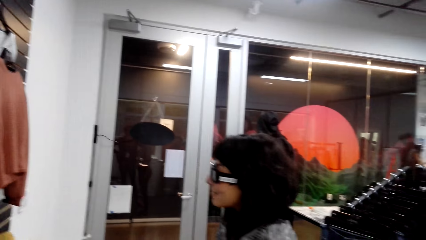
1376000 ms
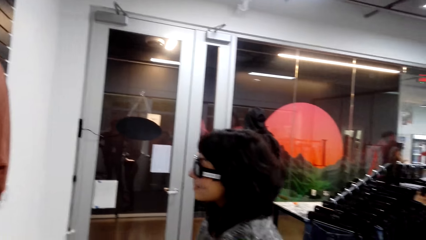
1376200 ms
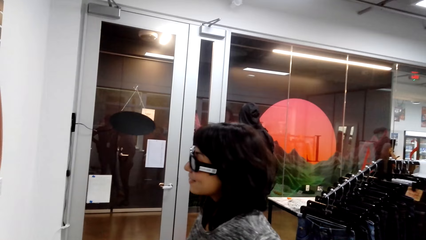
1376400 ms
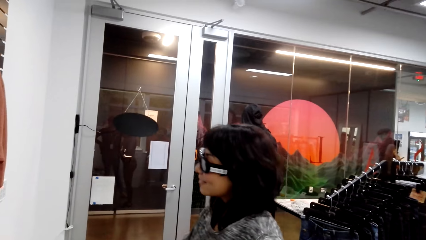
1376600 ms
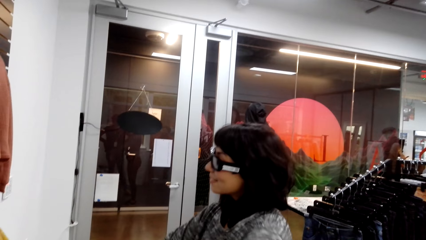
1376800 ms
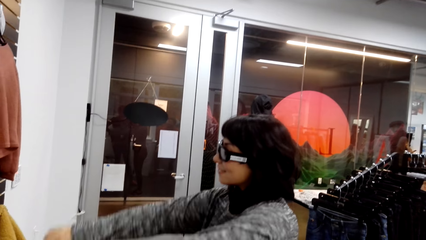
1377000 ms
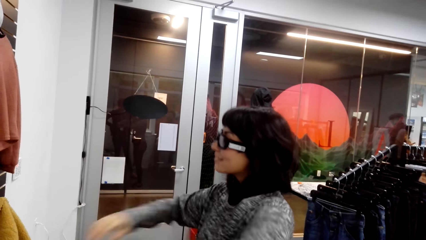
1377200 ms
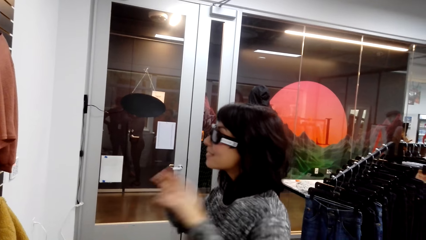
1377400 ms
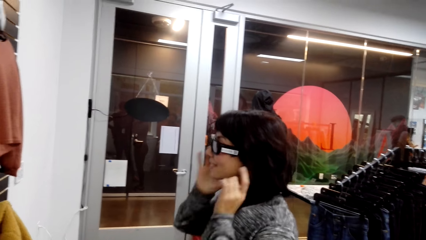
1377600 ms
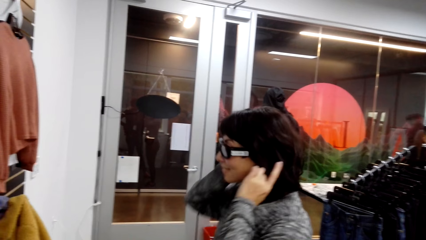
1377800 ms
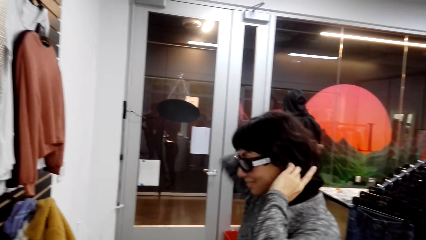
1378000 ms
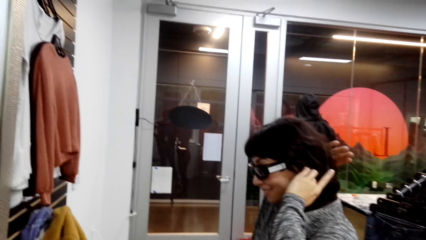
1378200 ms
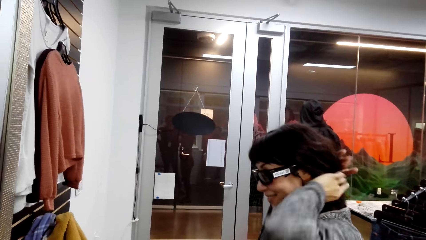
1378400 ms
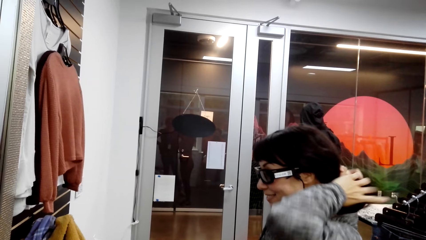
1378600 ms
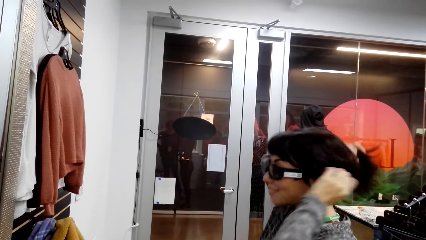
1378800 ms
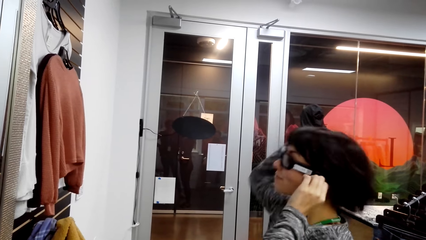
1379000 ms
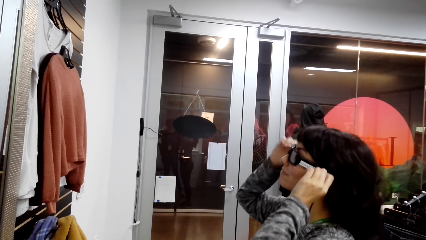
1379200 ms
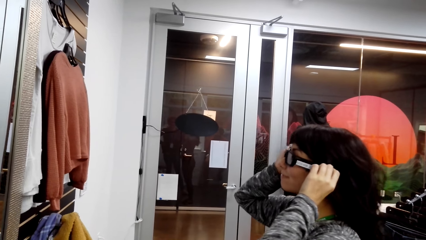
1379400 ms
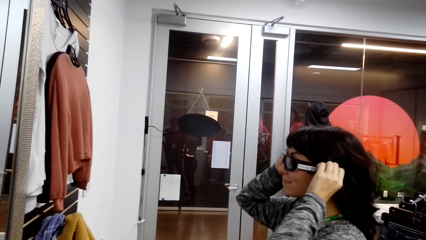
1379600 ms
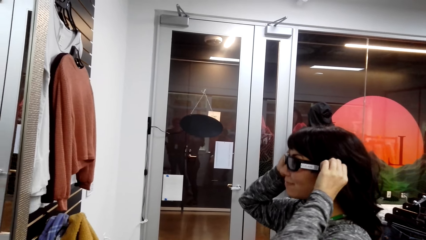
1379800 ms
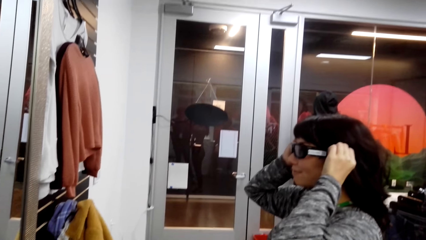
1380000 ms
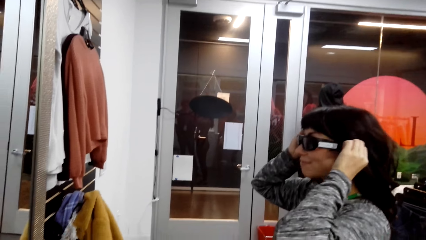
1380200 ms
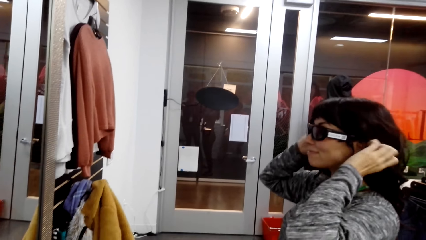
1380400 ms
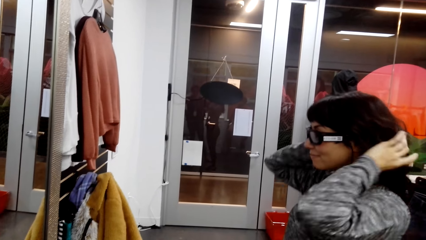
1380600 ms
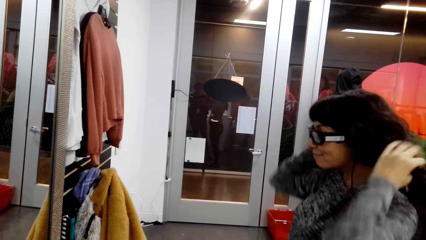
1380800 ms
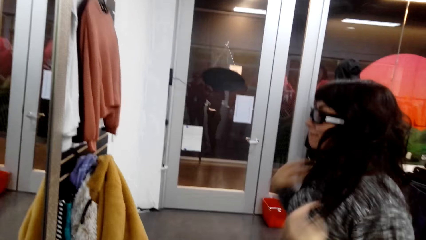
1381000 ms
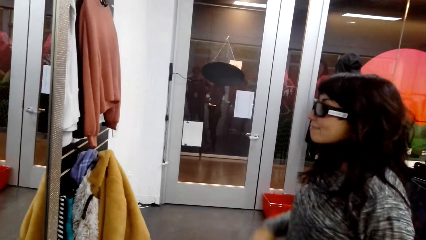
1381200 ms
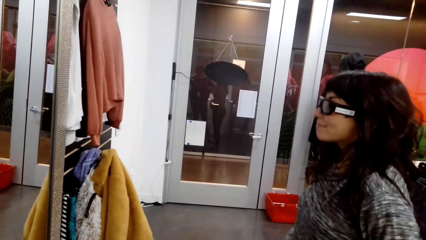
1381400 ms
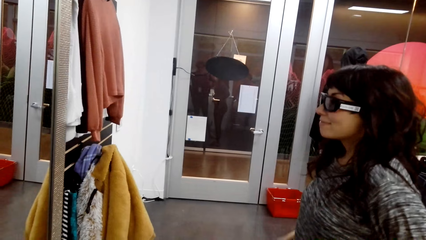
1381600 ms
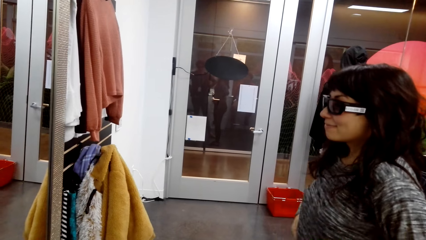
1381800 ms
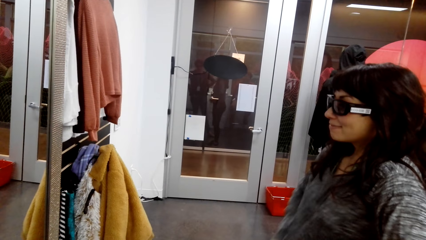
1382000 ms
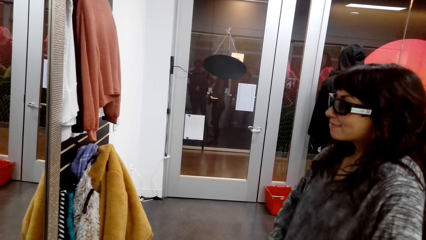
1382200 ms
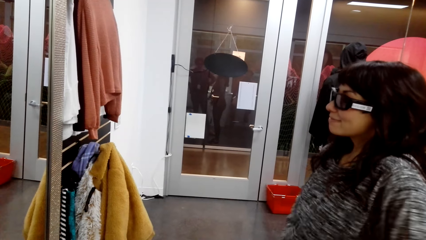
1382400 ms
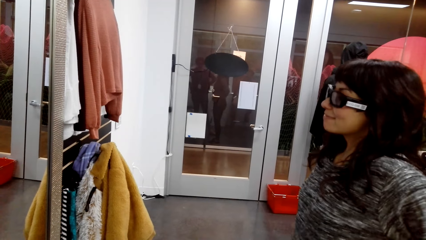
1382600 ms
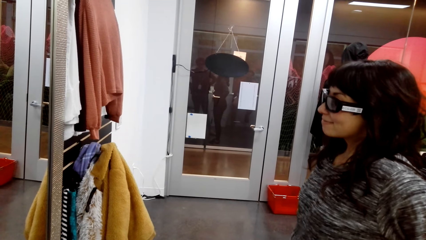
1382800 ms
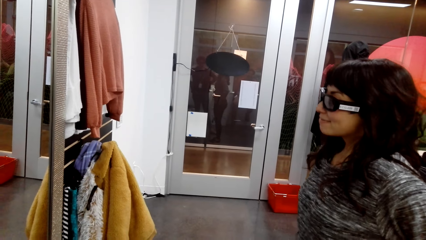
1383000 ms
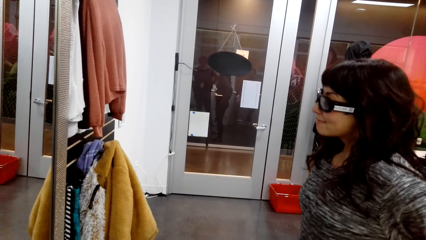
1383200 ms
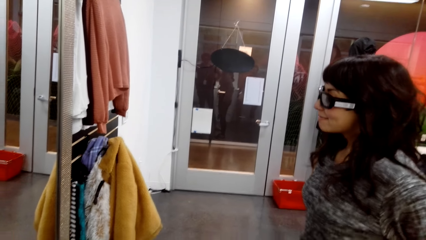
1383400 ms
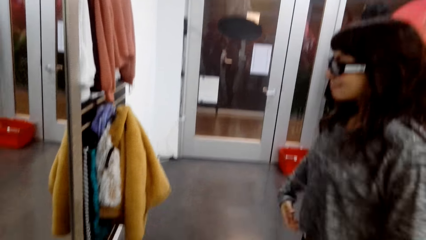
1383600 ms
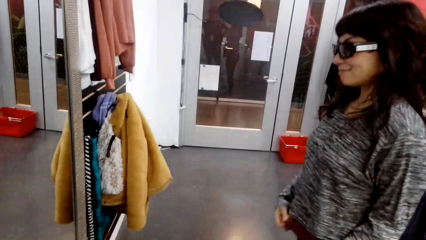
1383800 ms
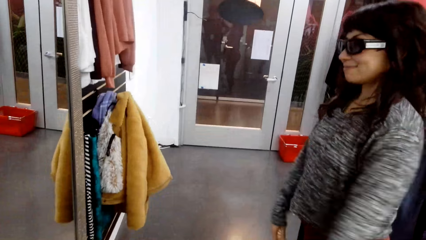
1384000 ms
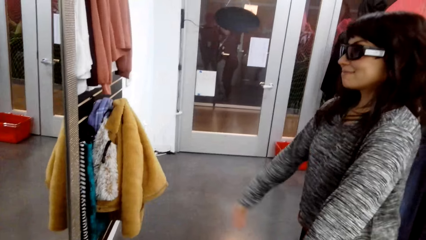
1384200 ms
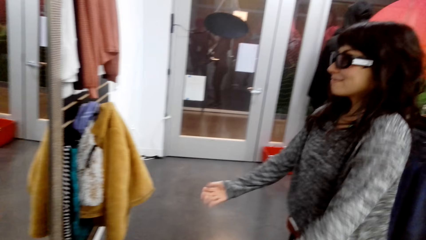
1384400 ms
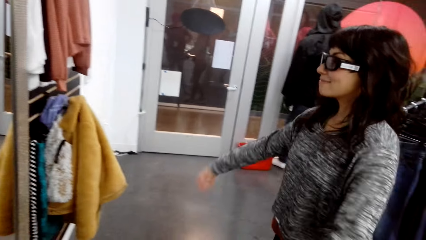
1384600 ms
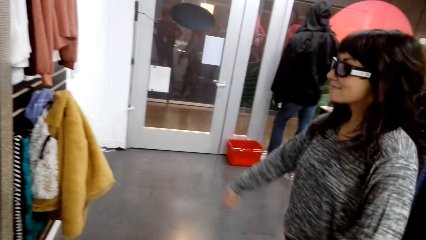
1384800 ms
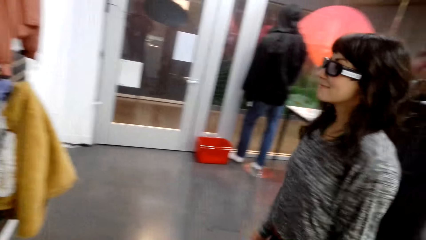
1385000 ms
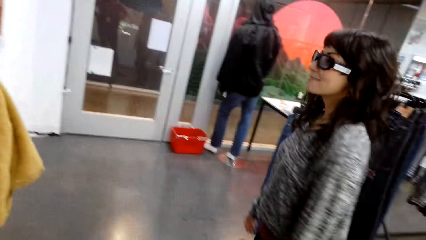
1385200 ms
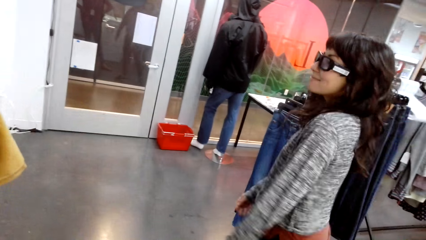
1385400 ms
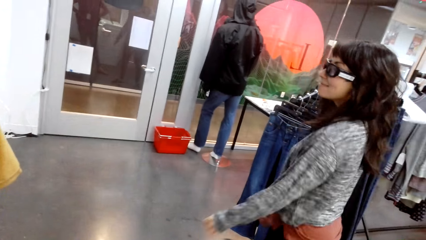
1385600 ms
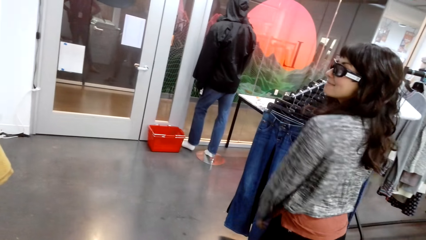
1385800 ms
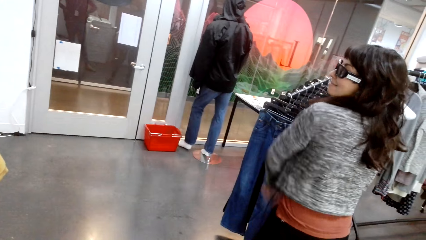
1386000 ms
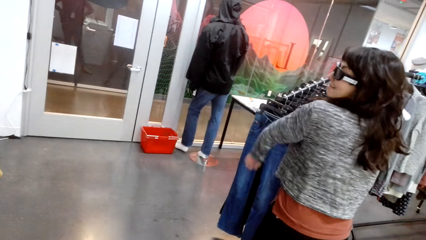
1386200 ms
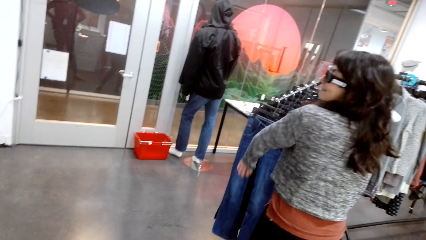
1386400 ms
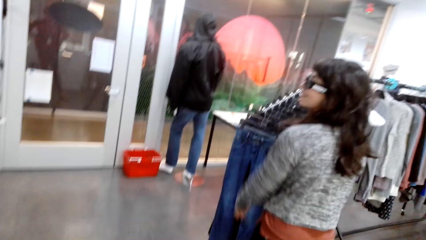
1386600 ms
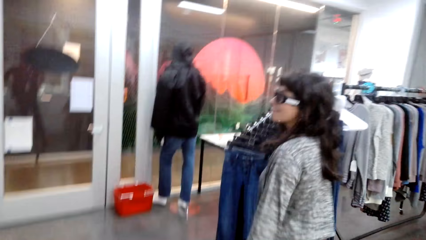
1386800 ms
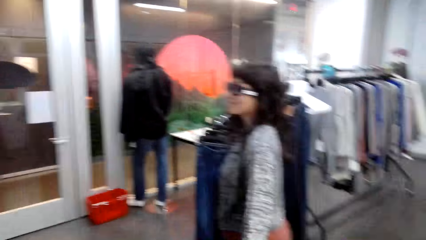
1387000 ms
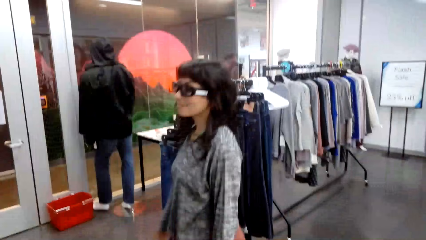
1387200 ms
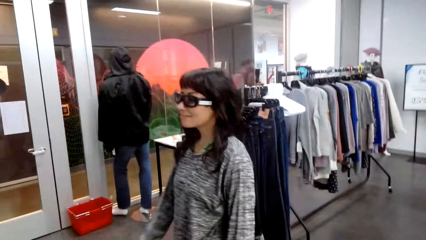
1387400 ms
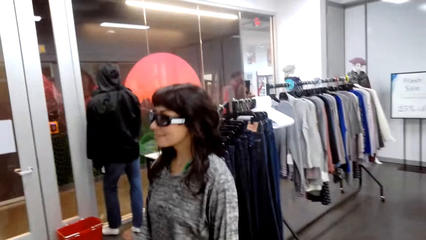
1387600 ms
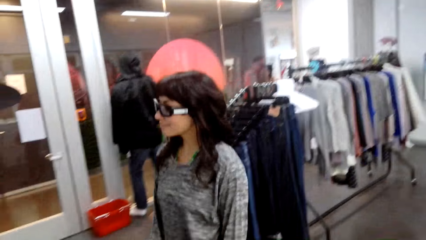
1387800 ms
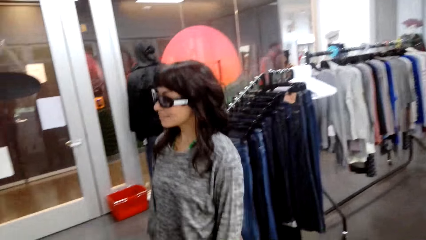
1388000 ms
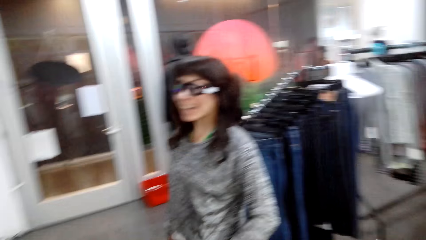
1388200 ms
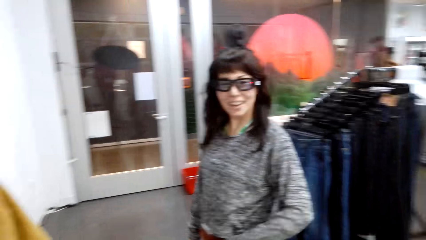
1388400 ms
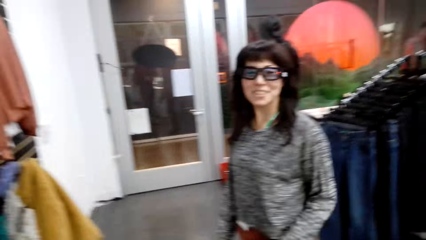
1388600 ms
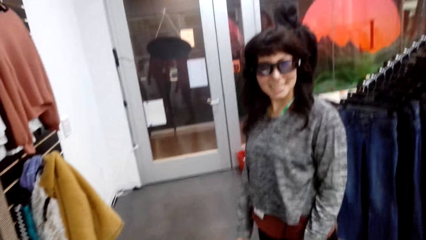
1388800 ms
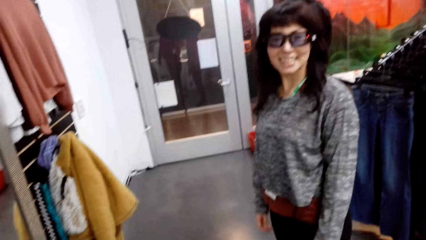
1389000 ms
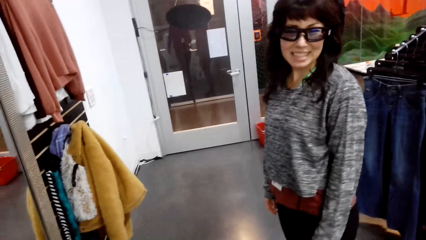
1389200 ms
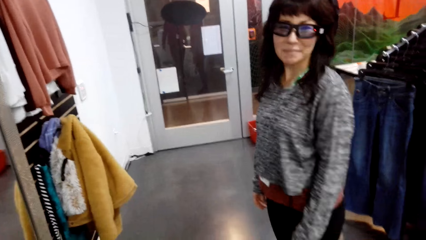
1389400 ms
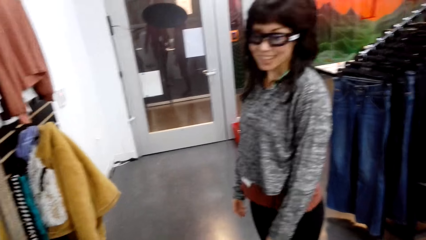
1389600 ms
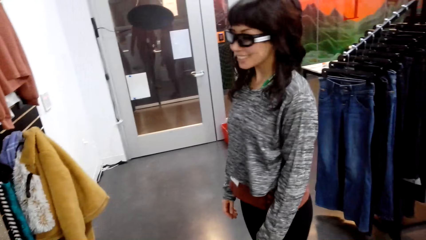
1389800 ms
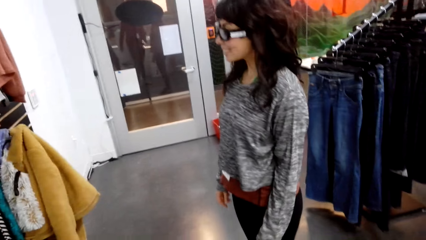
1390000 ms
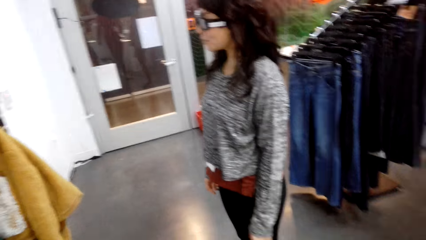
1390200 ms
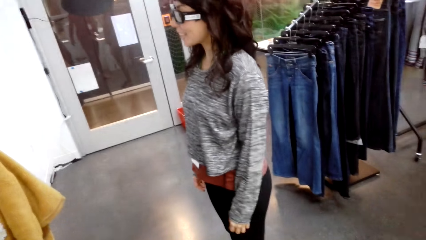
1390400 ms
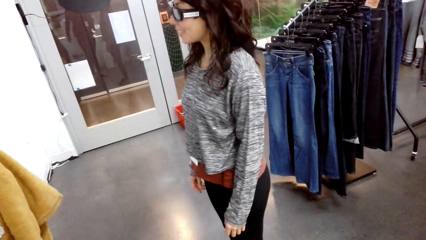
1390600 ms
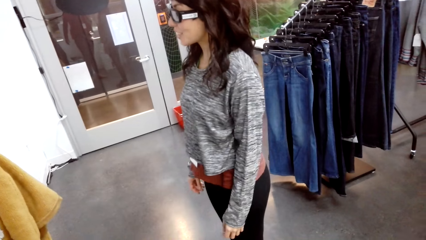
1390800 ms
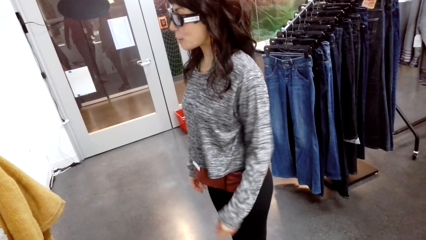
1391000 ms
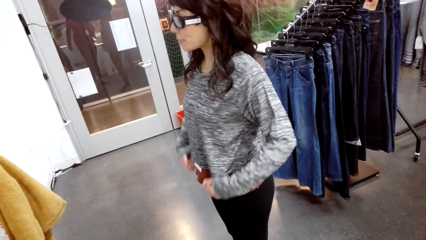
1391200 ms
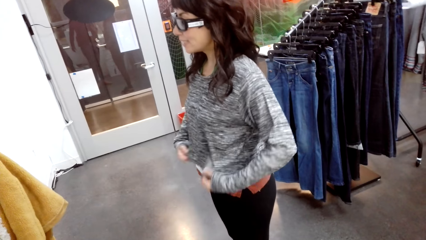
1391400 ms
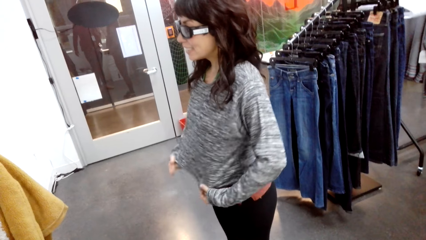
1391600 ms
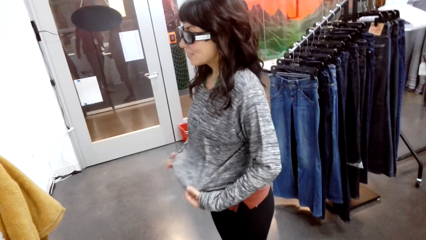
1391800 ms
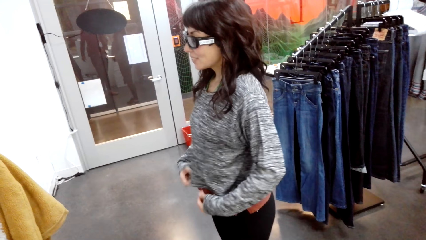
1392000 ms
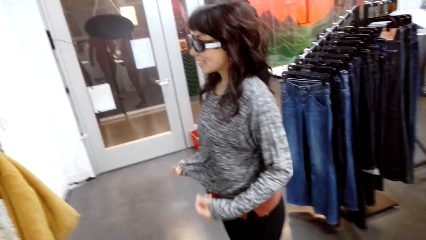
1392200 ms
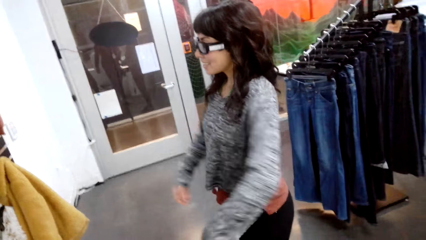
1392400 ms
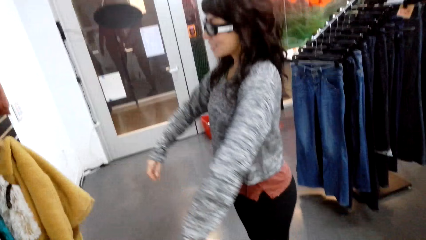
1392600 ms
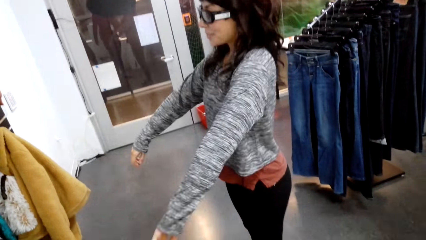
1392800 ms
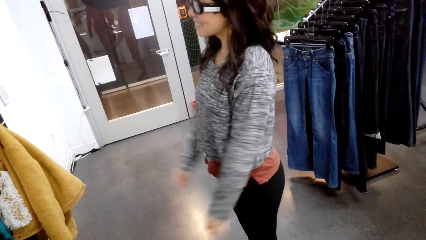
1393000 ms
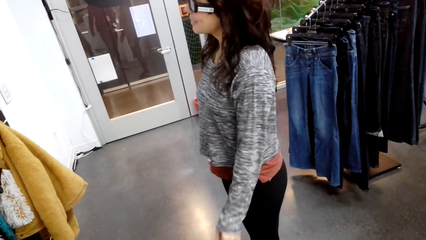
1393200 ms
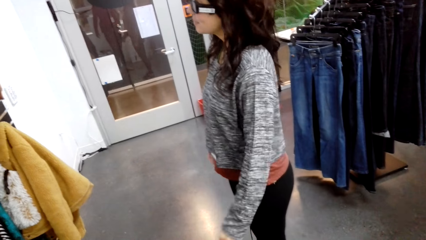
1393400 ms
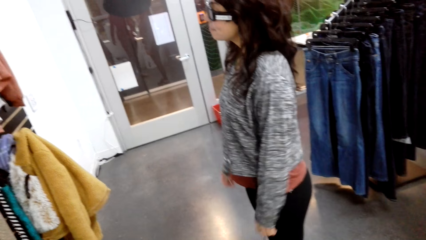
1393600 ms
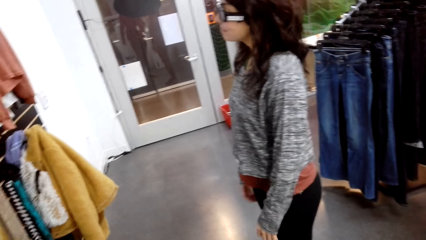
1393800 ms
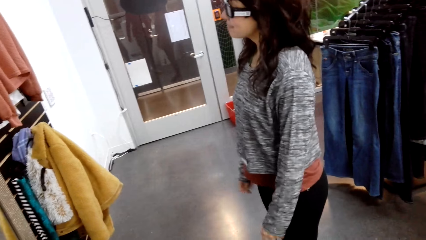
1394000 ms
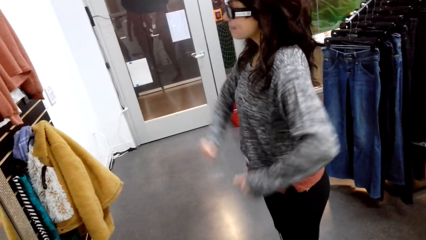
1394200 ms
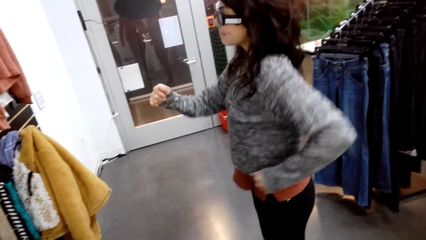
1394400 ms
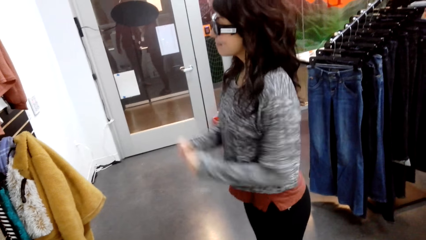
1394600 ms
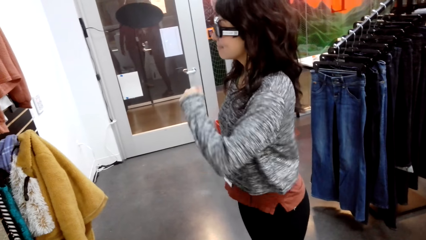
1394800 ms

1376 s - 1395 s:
A woman touches her hair. The woman touches her eyeglasses. The woman touches her sweater.
